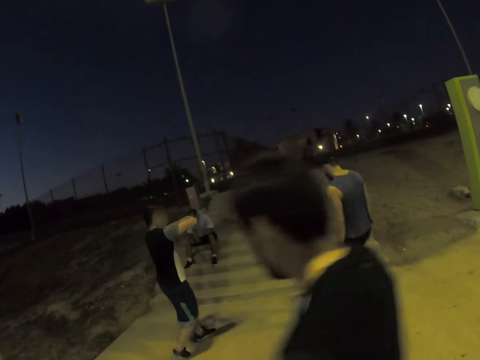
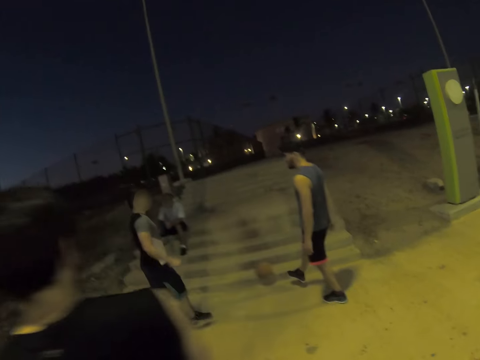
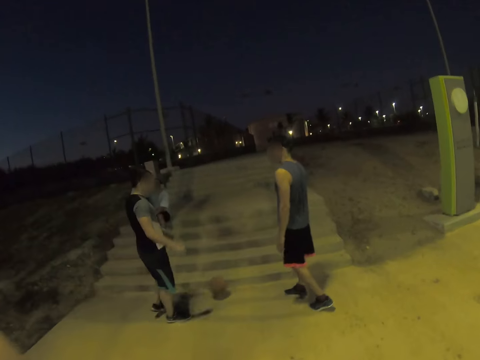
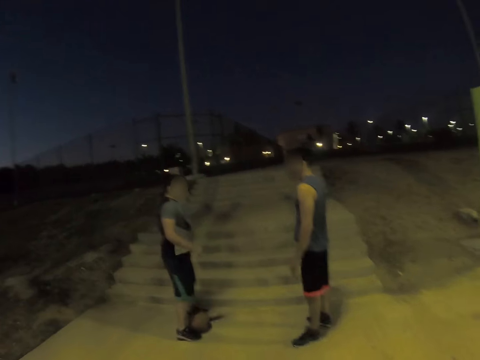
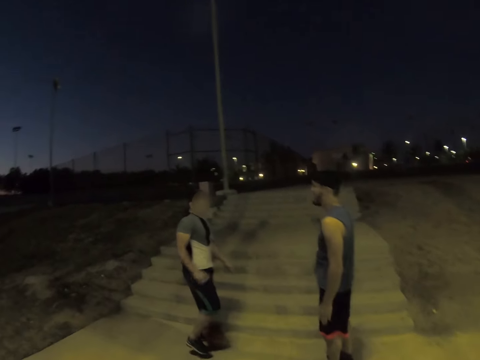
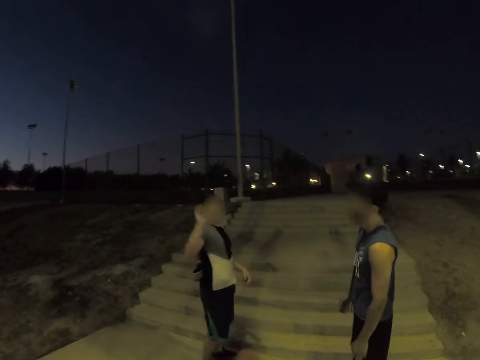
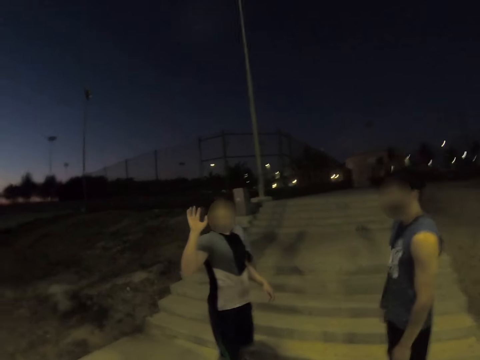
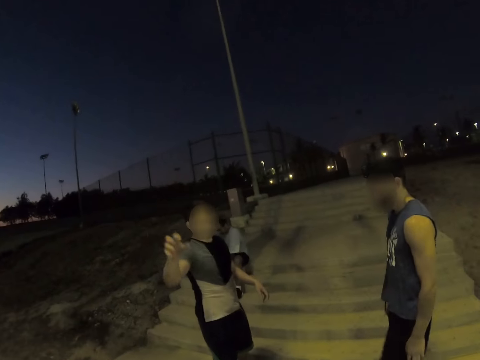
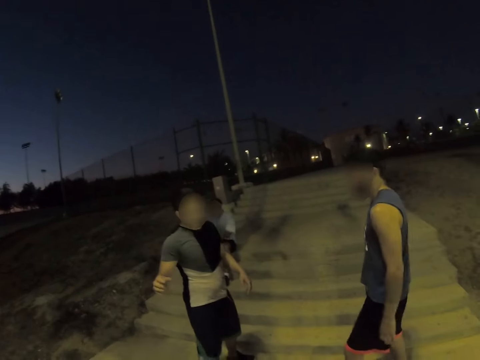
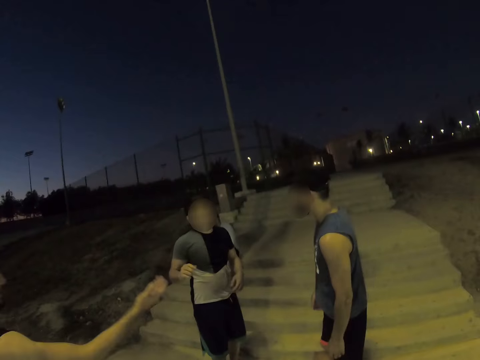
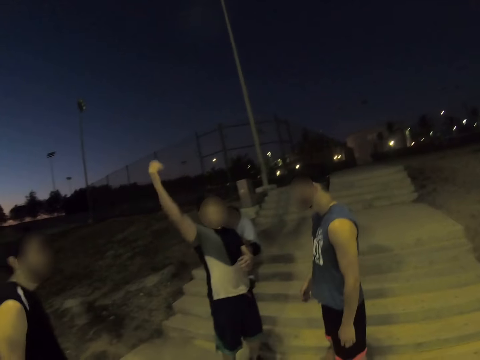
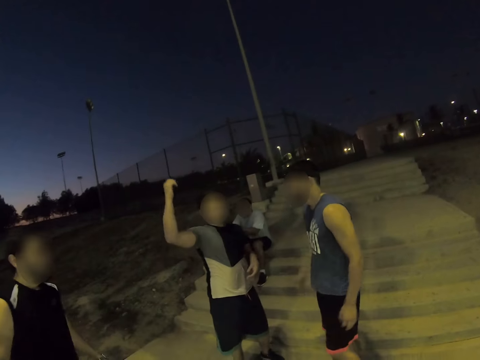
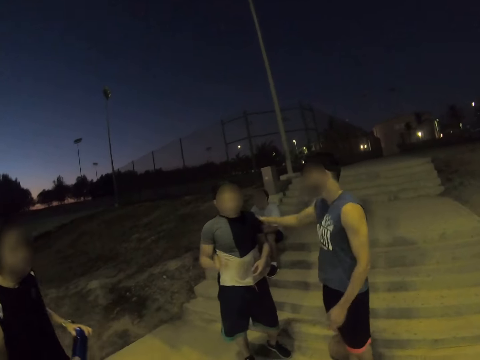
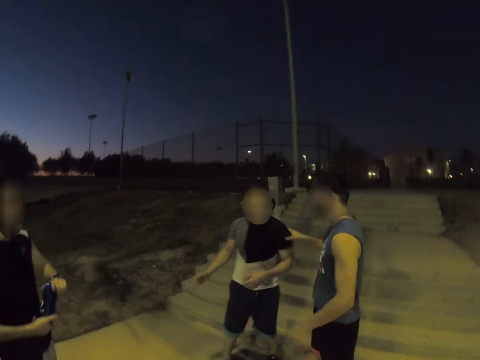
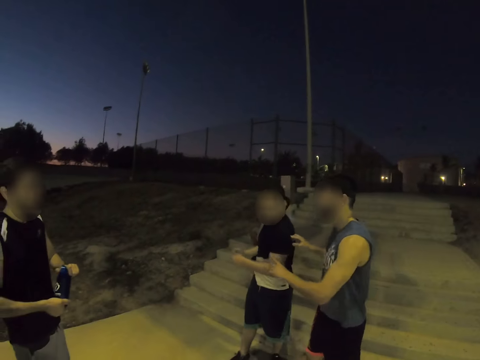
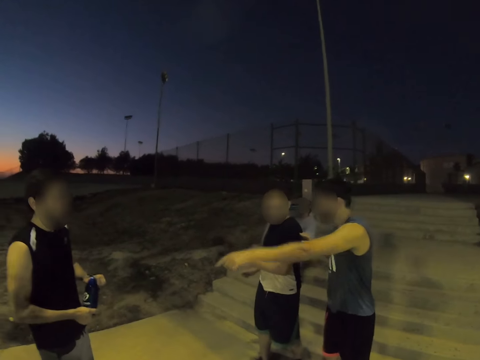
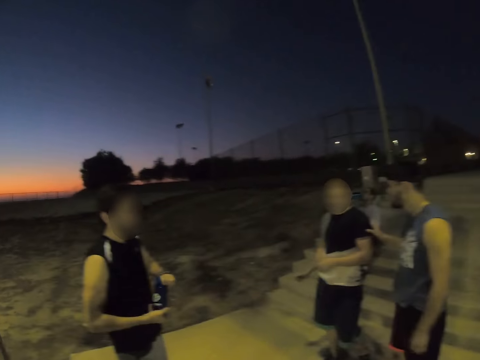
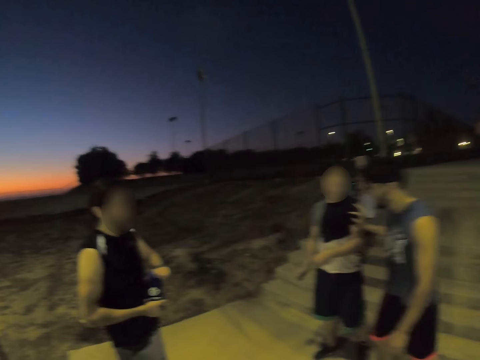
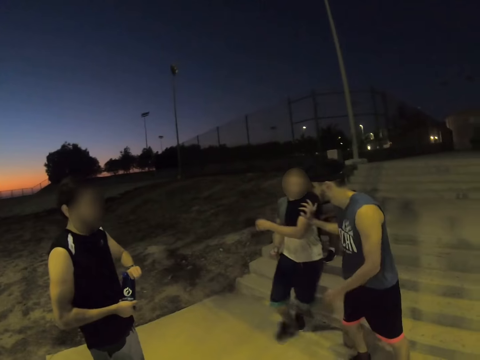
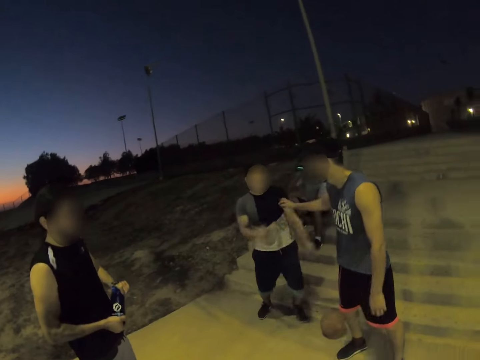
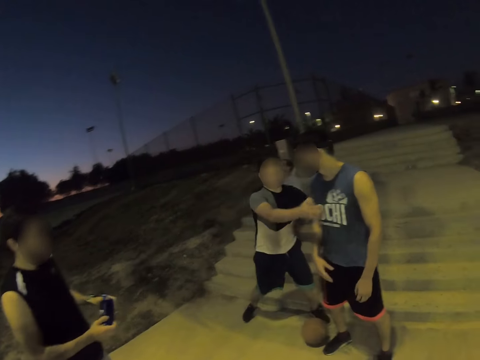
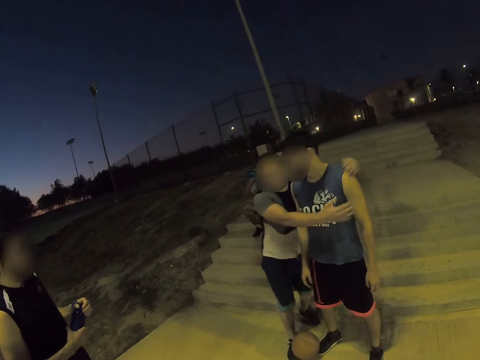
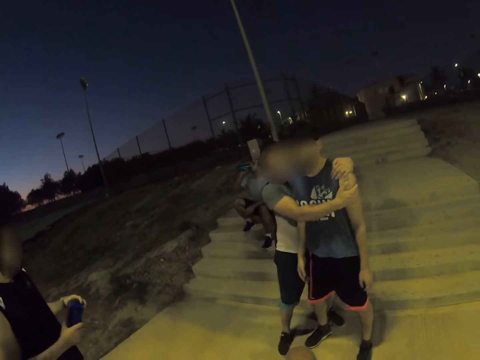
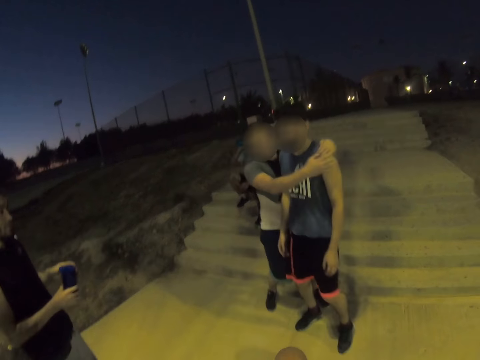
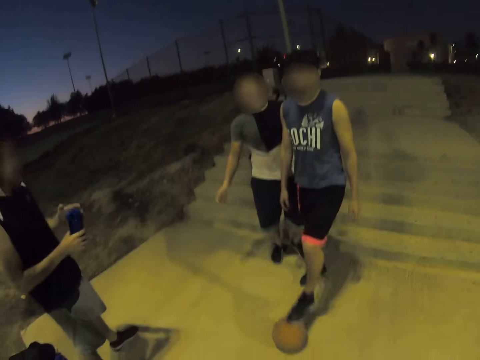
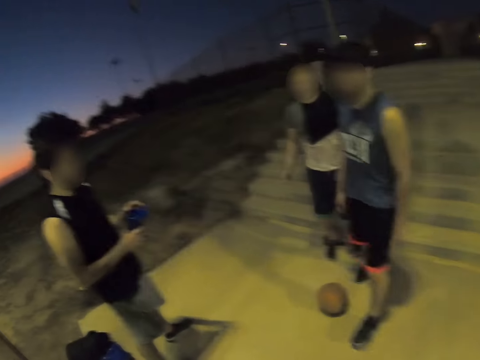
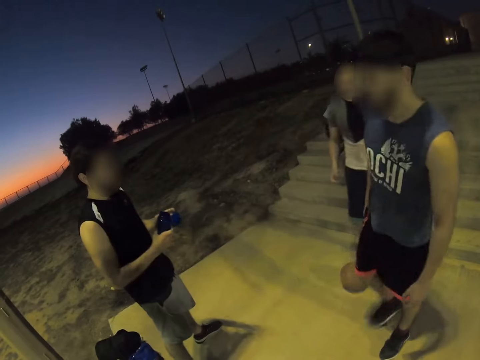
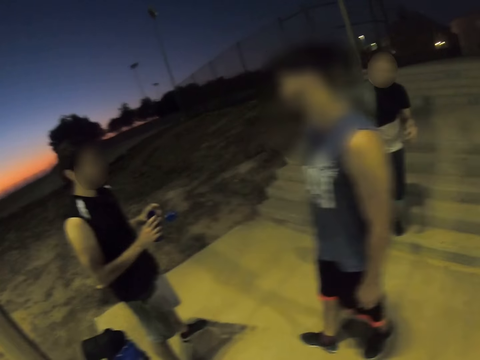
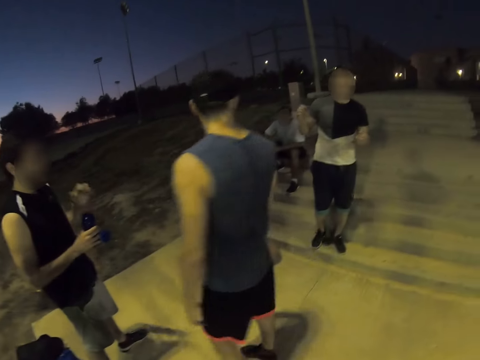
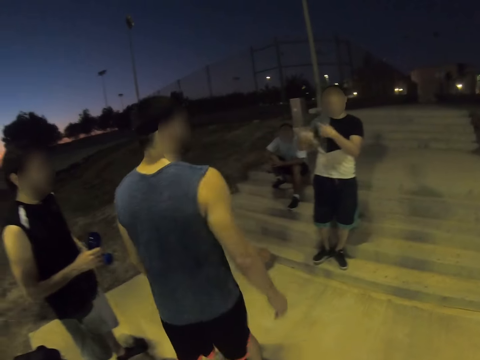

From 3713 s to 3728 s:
The camera wearer looks around. A person pushes another person. Another person hugs the first person.

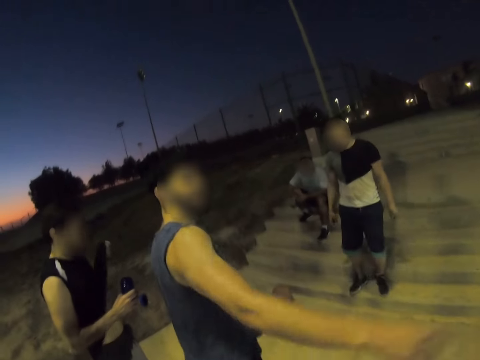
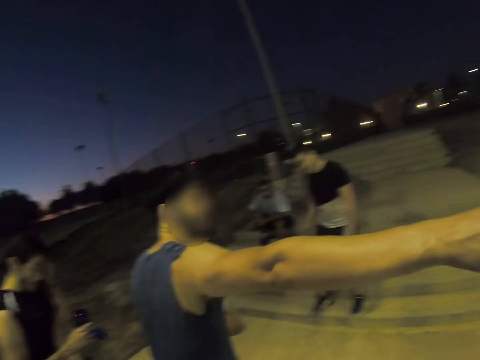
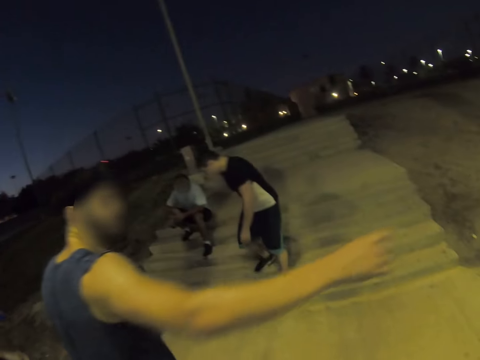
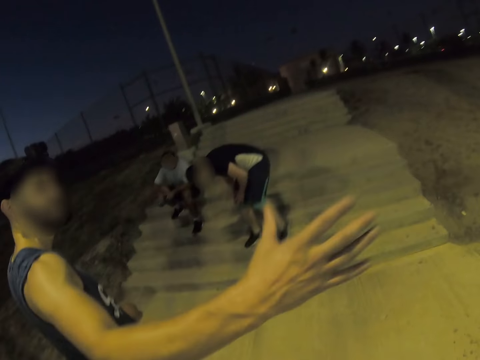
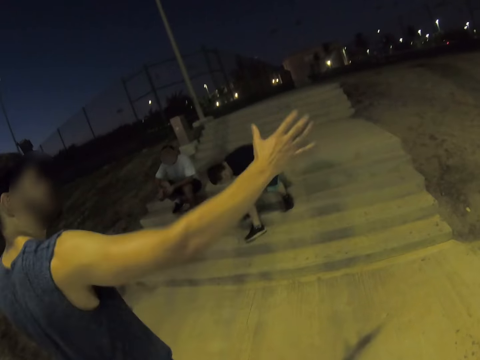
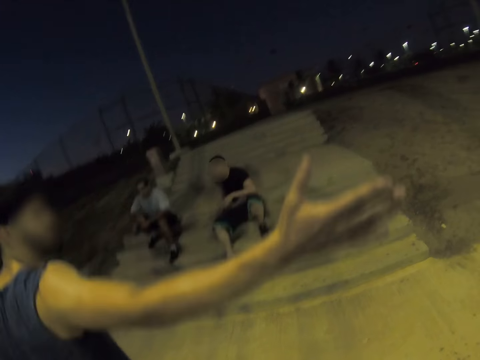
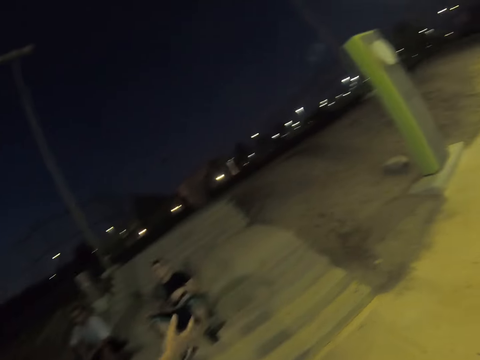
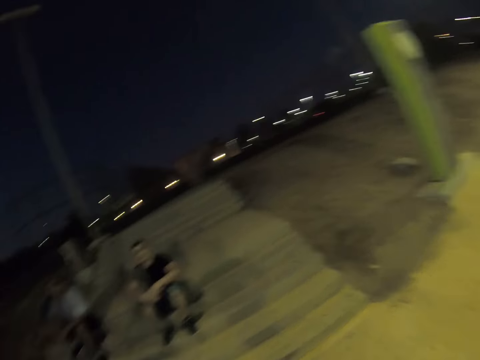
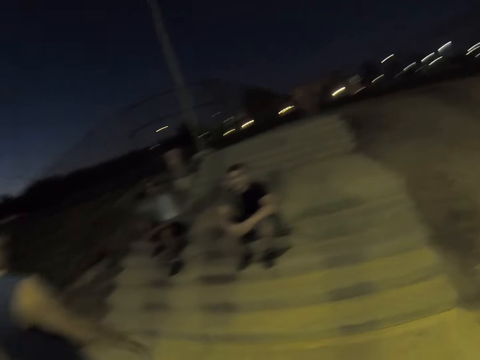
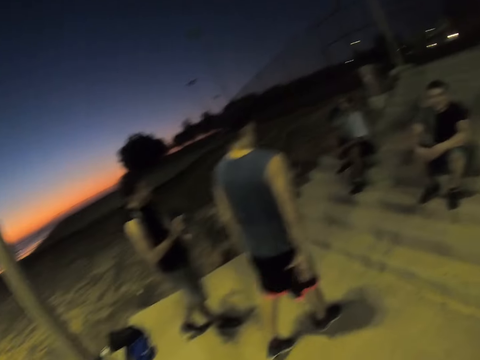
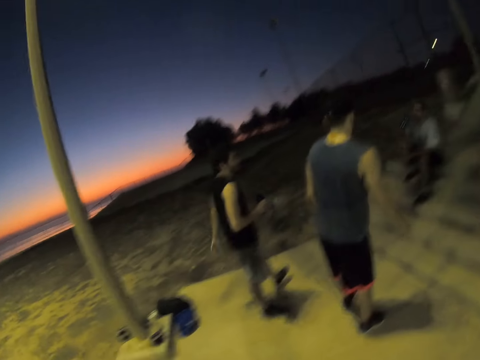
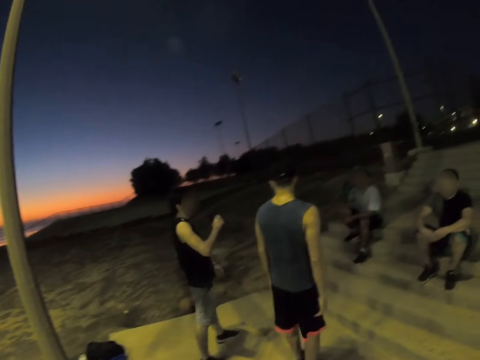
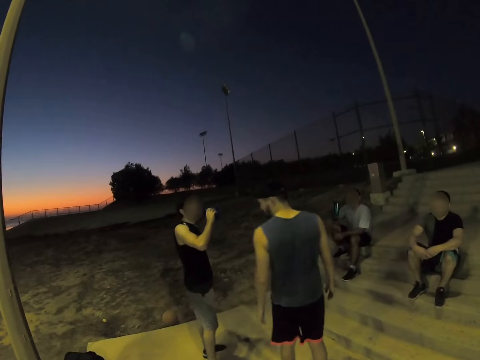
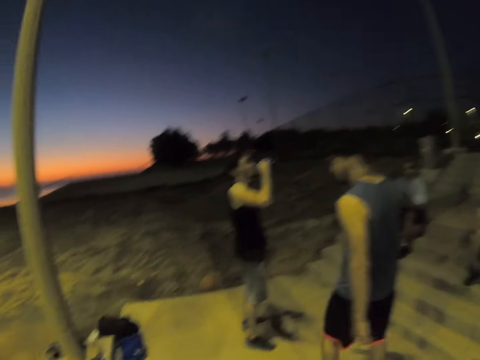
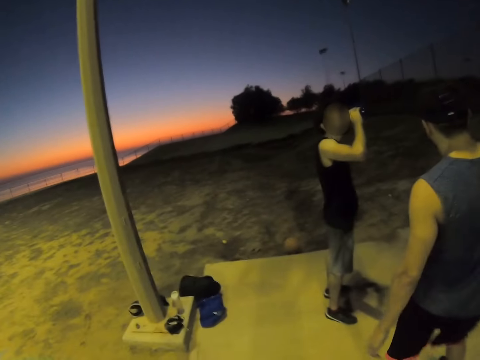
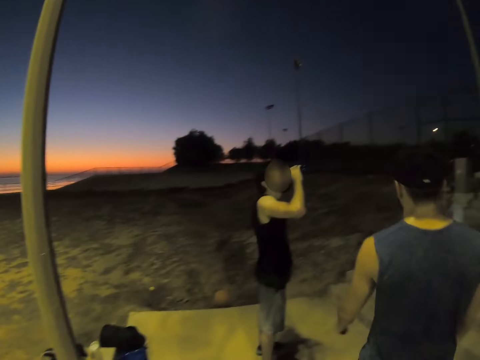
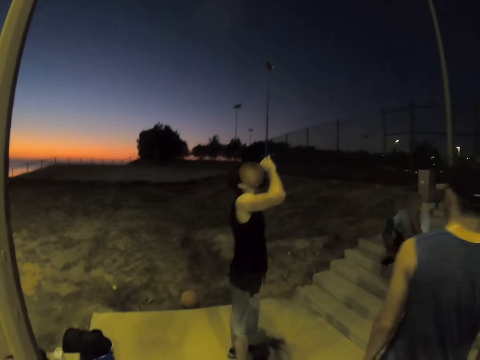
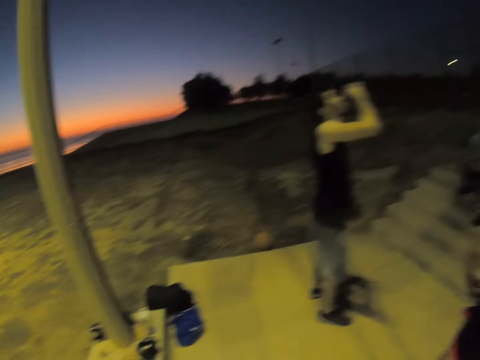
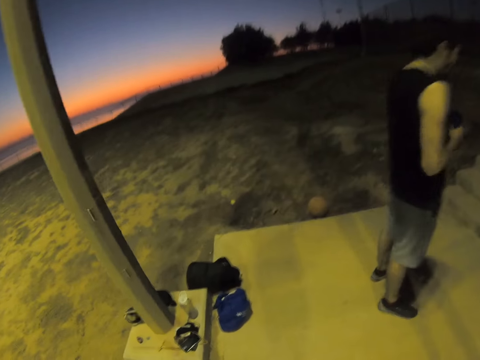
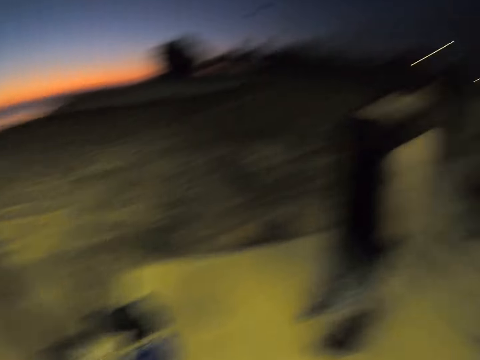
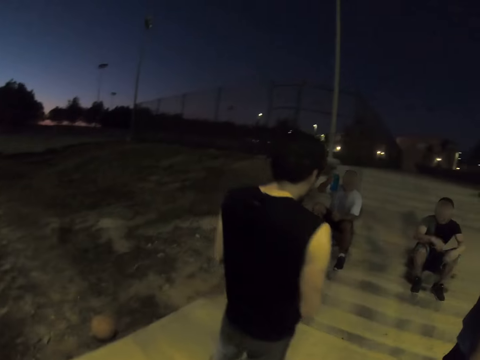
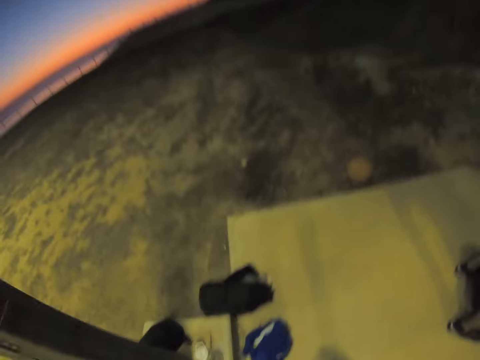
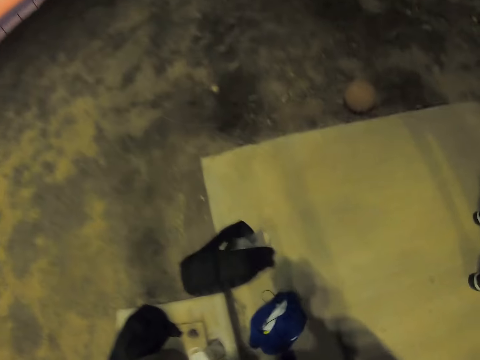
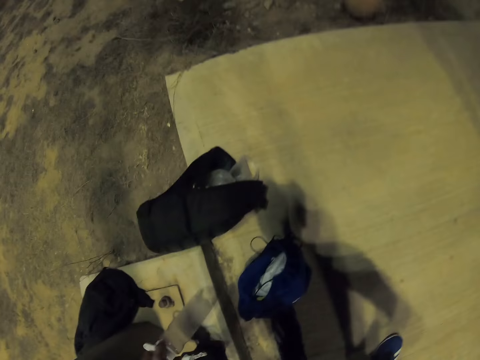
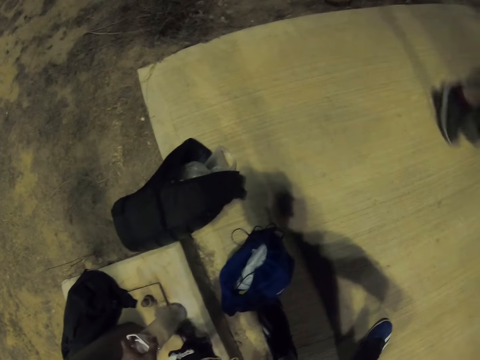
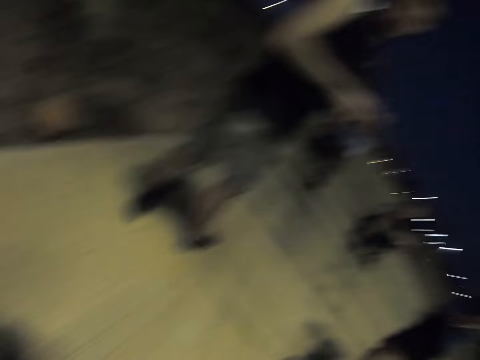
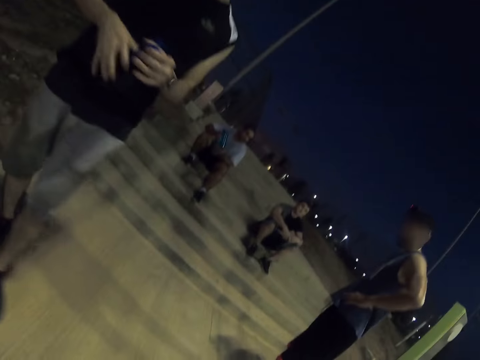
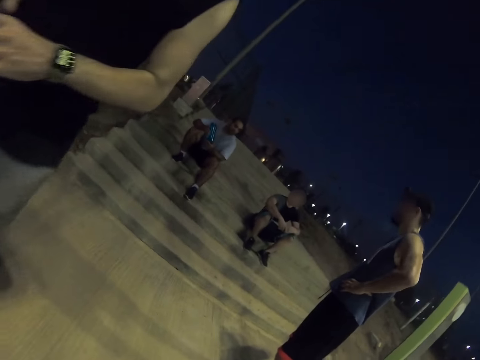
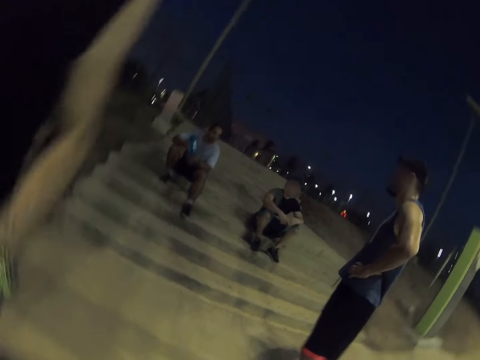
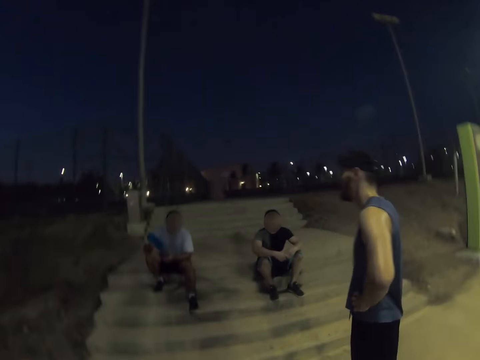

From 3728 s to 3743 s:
A person points in the field. The camera wearer looks around and walks around. Another person drinks the water. The camera wearer looks around.
